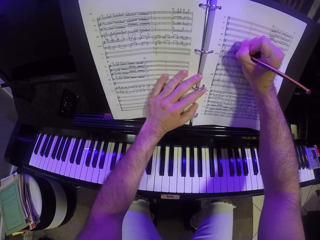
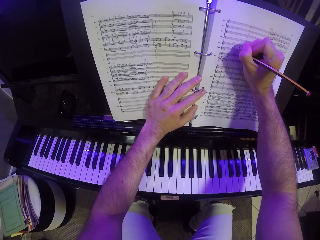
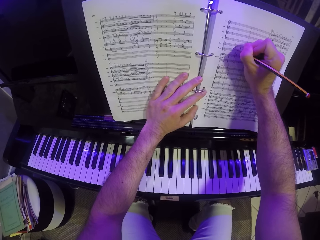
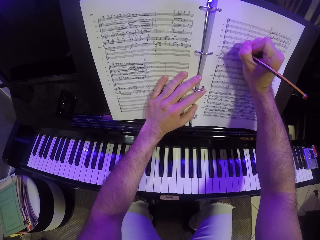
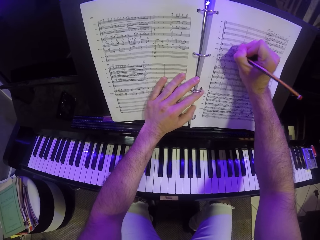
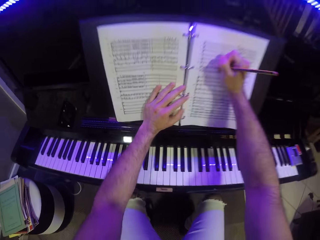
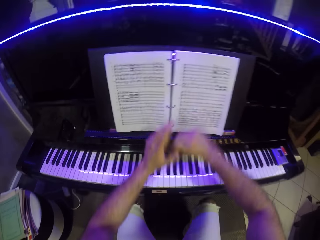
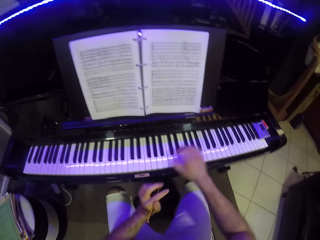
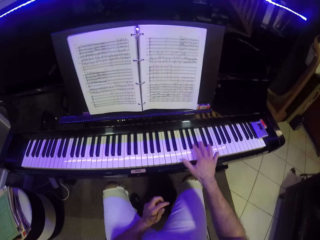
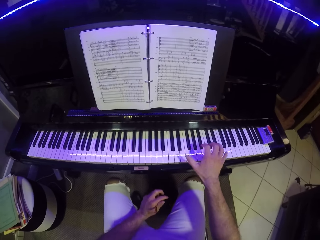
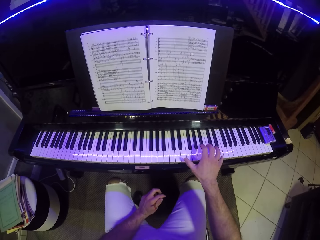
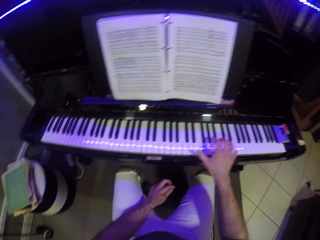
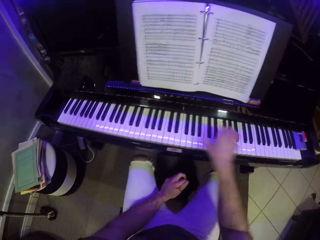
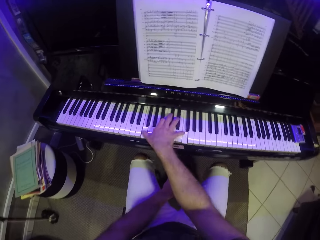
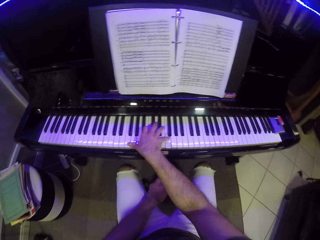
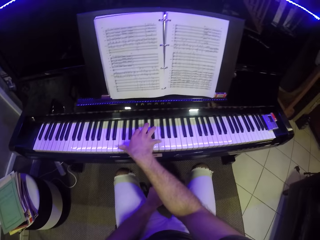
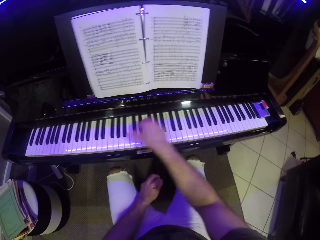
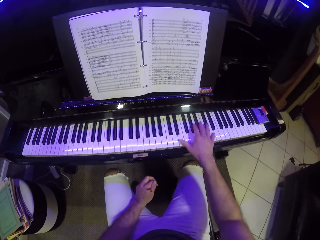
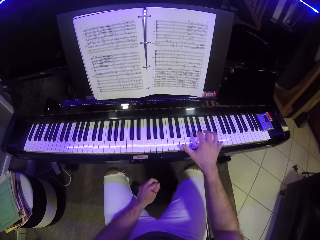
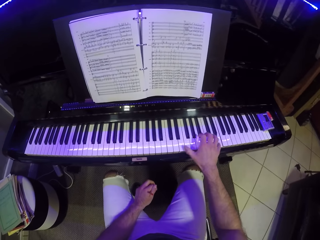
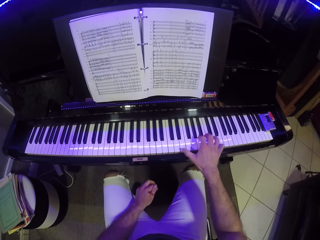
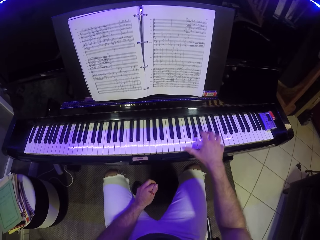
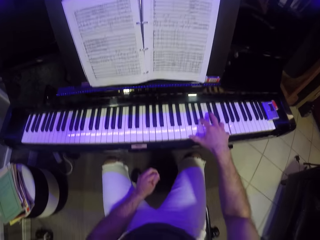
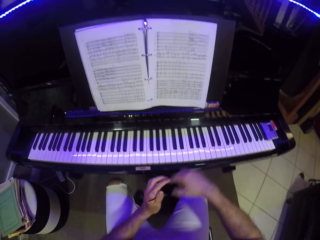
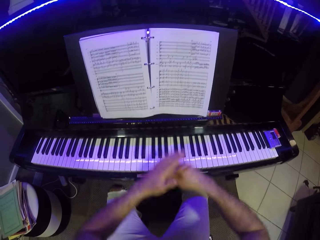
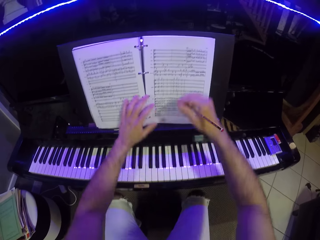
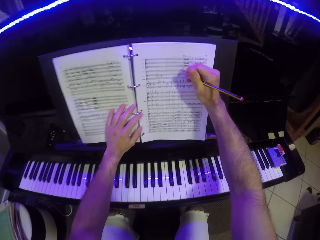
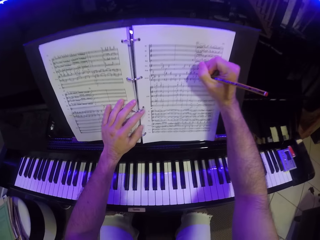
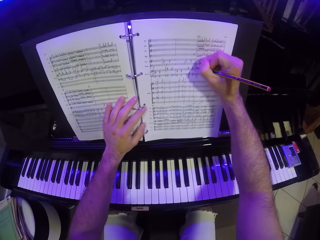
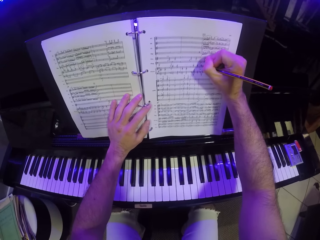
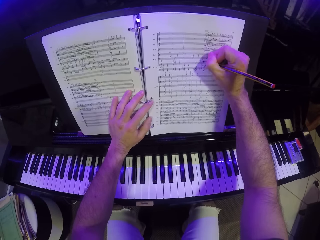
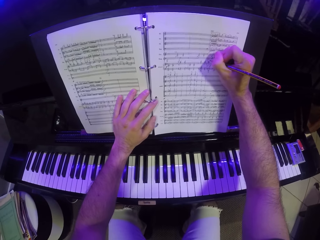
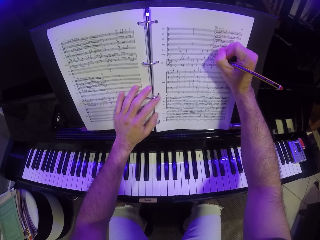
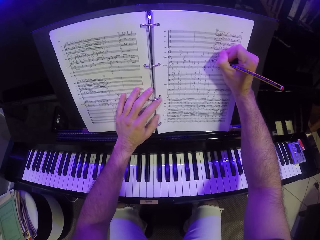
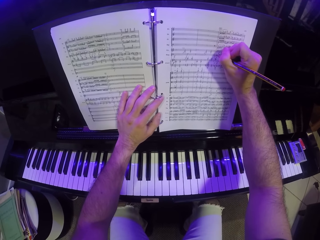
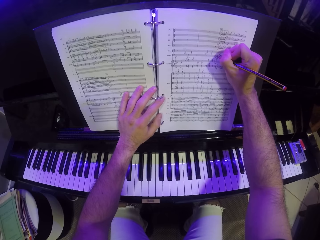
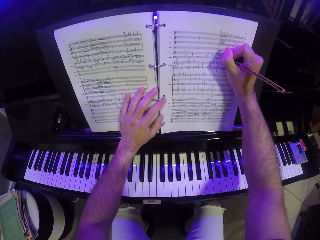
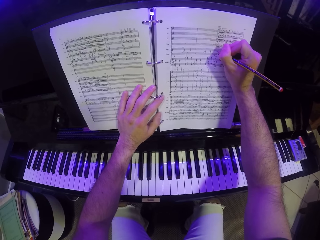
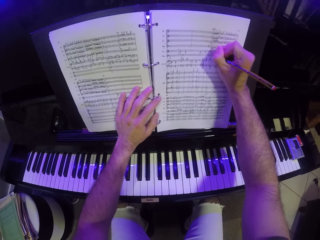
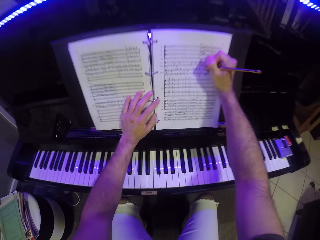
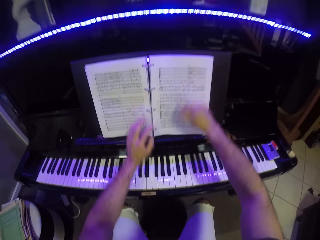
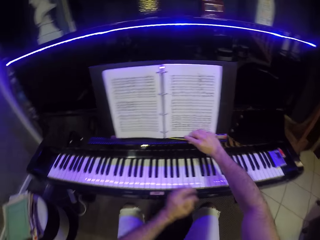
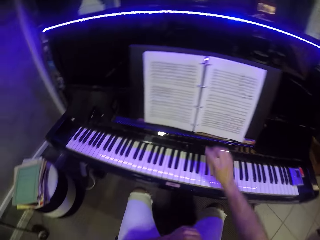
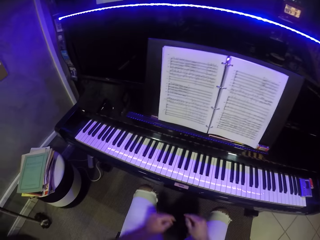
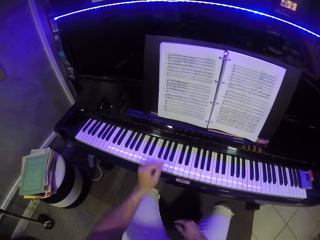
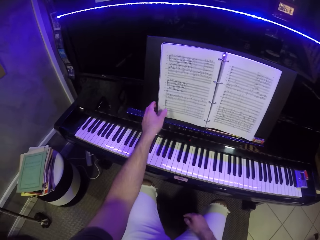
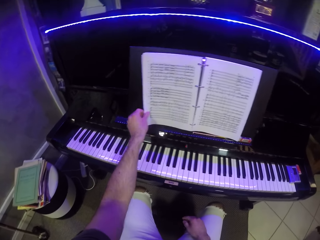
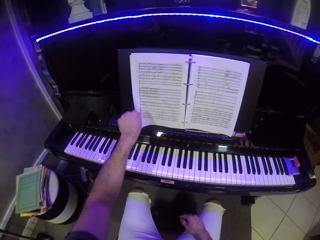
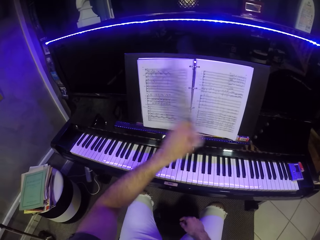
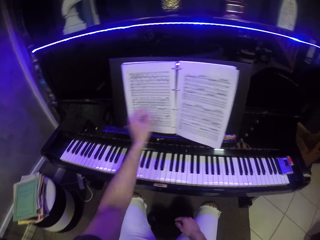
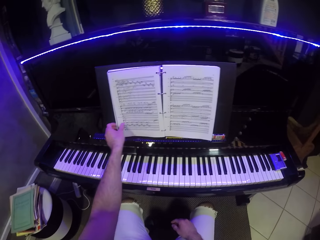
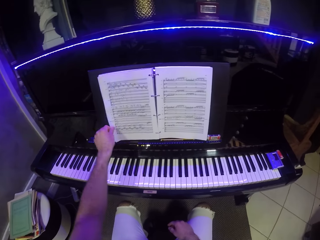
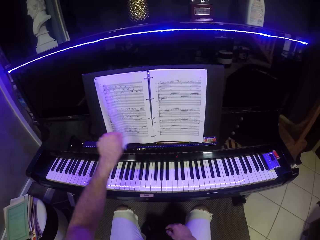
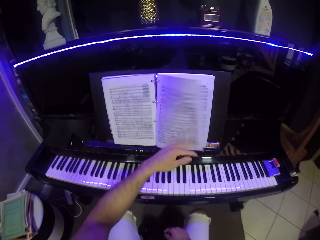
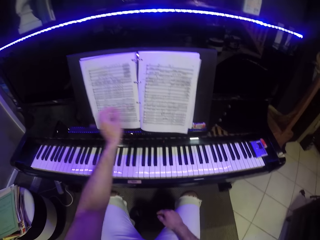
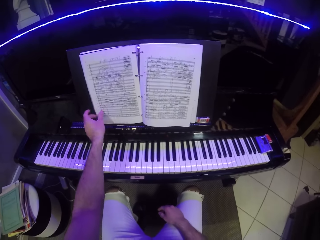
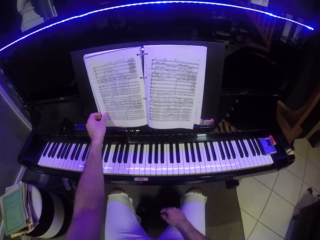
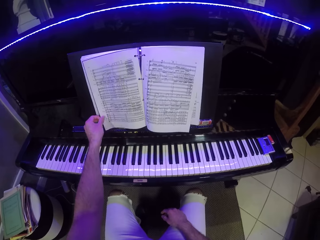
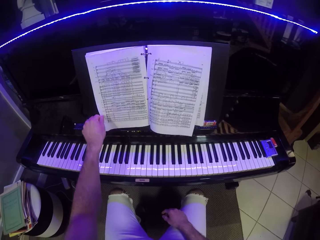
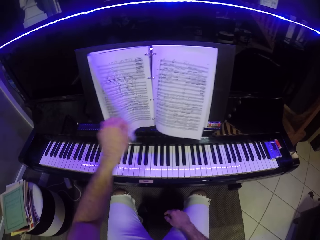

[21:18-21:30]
The camera wearer passes the pencil from his right hand to his left hand. He plays the piano with his right hand. He passes the pencil in his left hand to his right hand. He places his left hand on the music book. He writes on the music book with the pencil in his right hand. He places the pencil on the piano with his right hand. He flips the pages of the music book with his left hand.

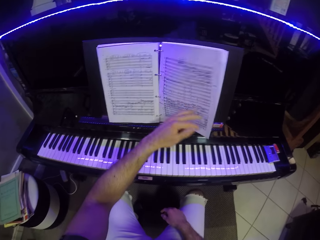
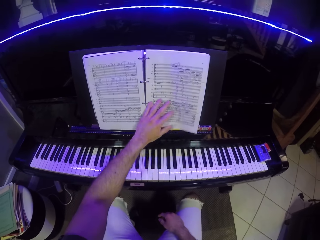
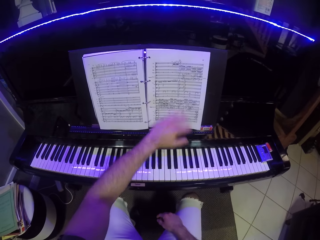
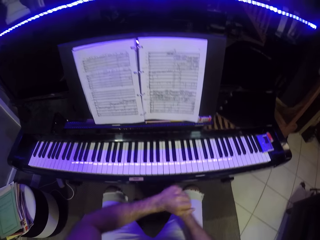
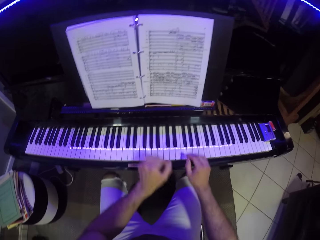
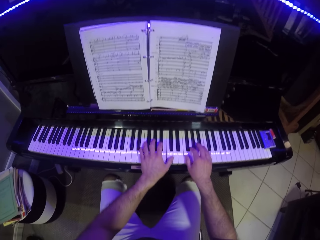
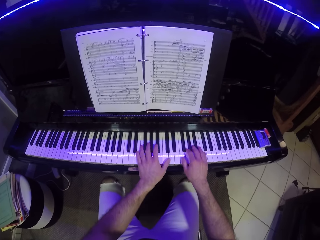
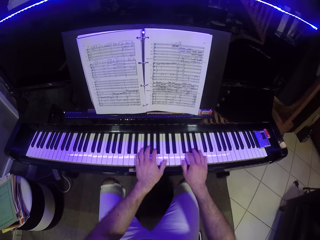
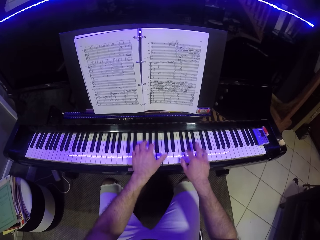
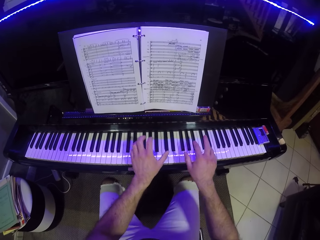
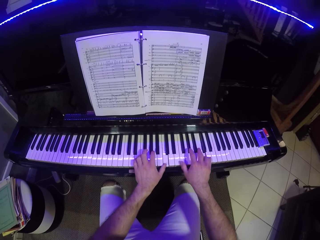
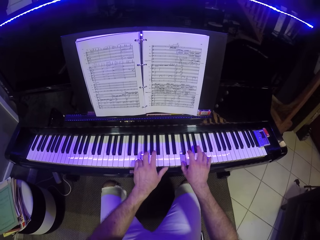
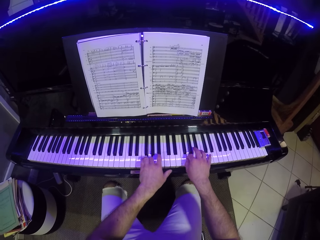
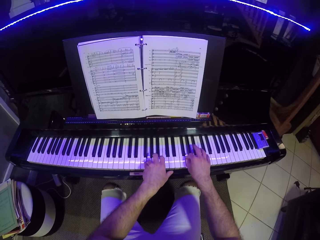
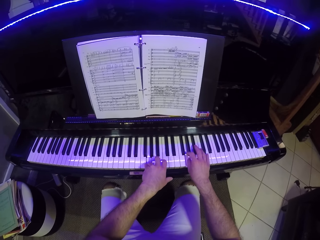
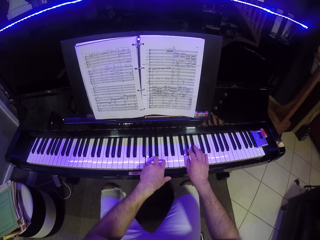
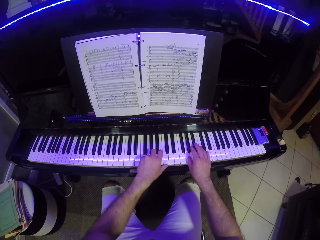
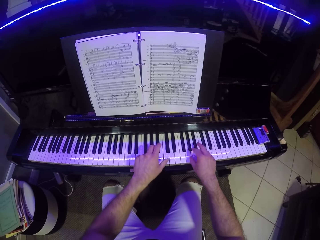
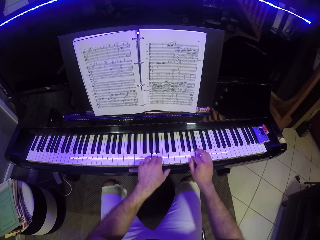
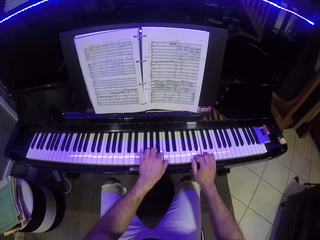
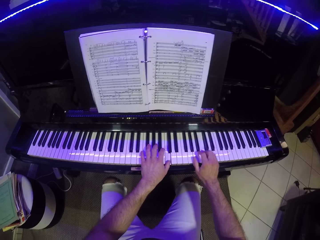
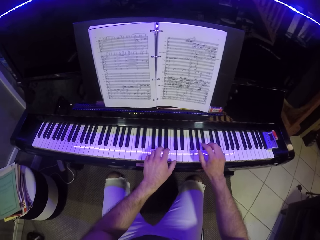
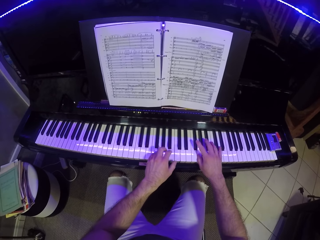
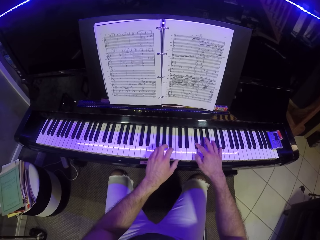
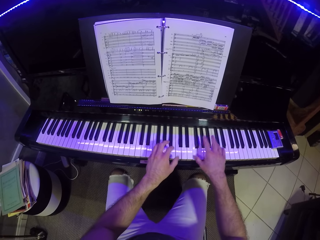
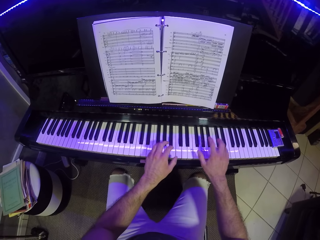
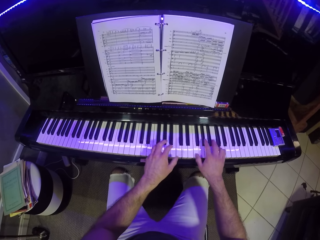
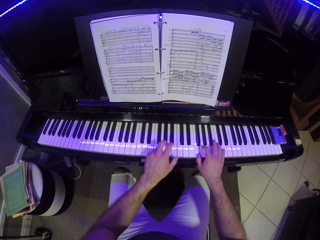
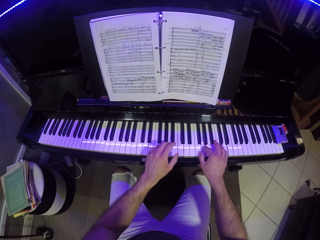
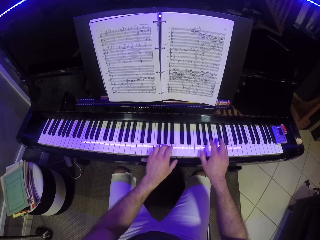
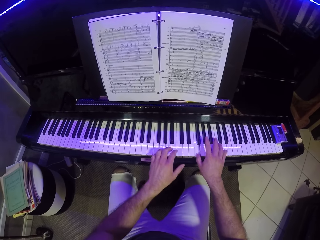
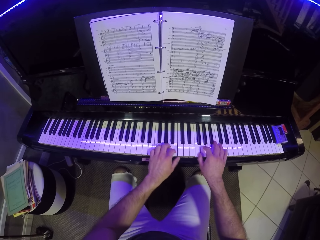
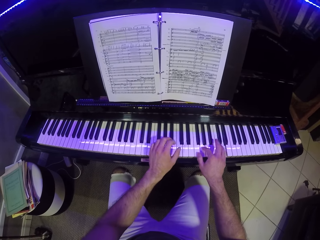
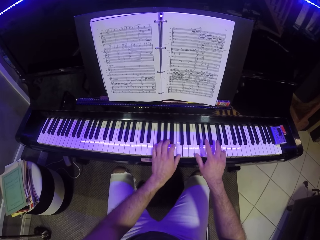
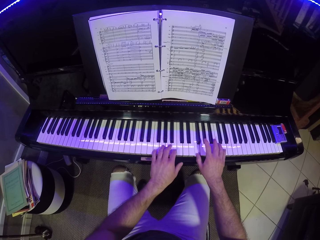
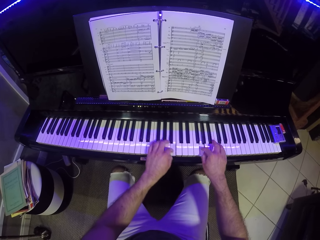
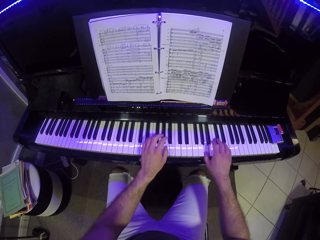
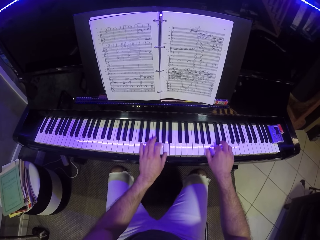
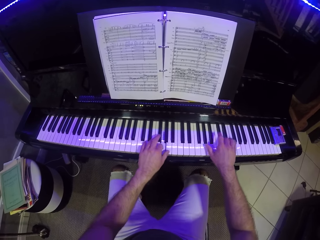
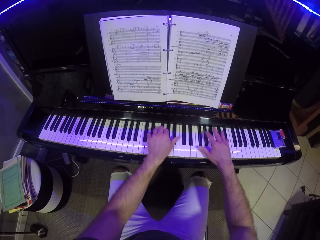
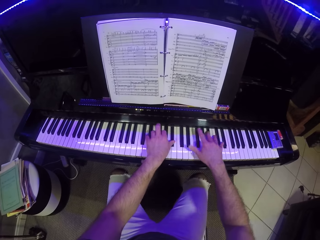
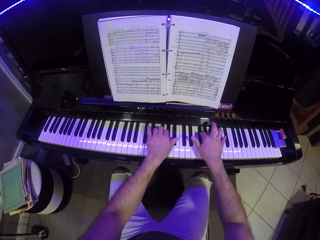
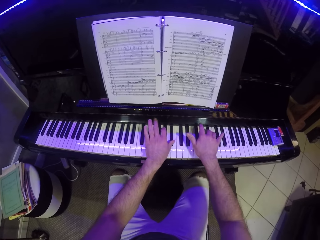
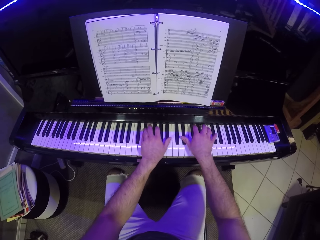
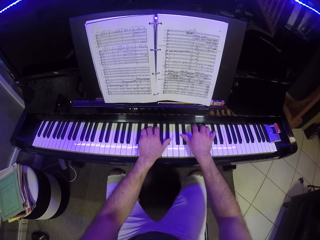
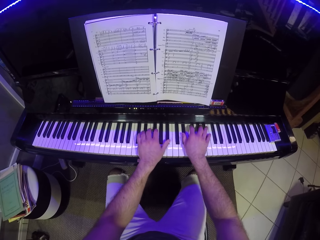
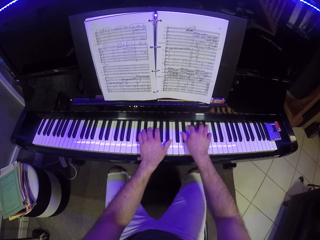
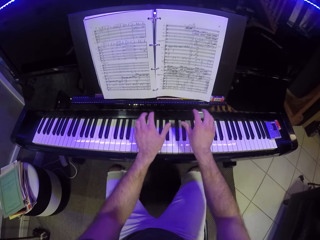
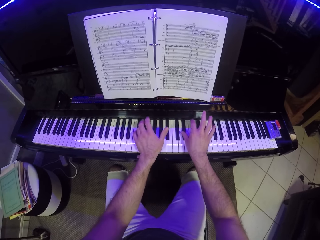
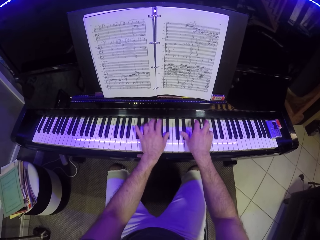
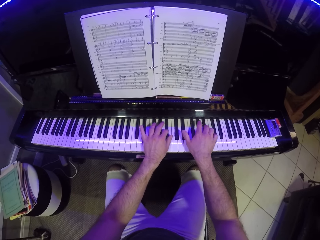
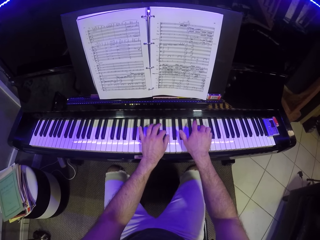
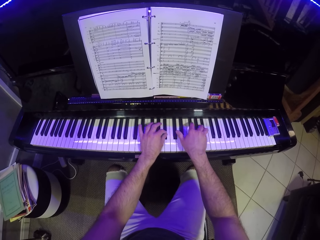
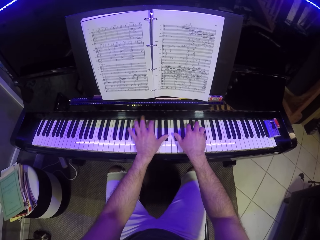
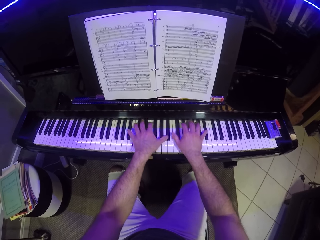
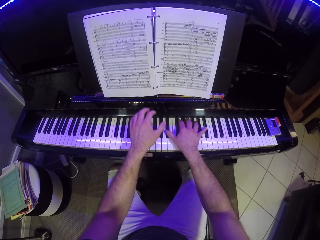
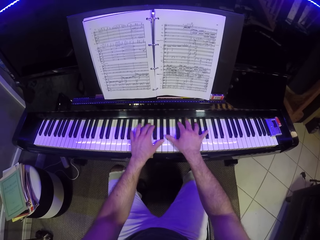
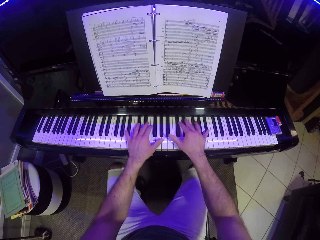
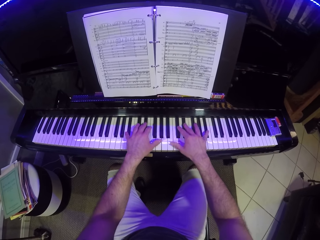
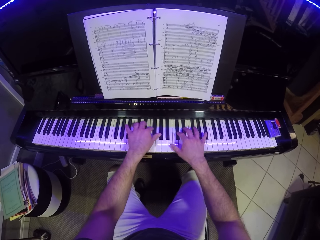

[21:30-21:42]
The camera wearer plays the piano with both hands.
